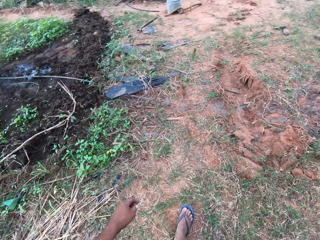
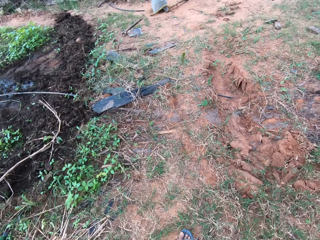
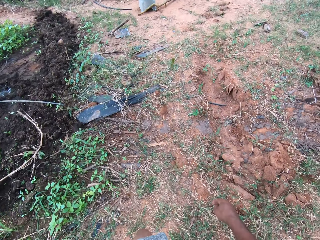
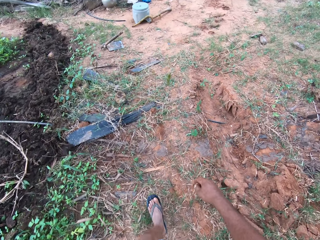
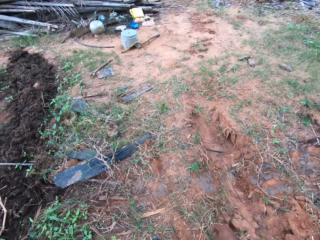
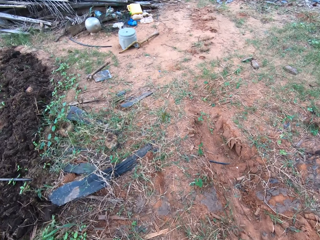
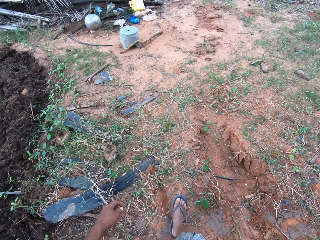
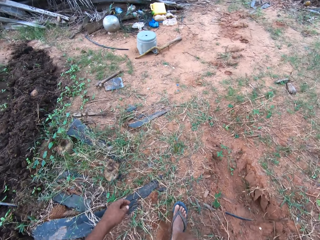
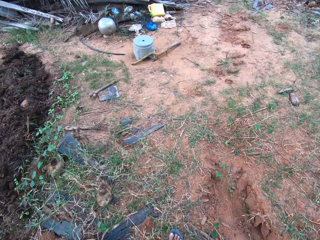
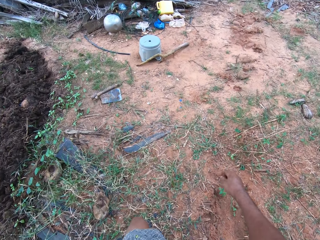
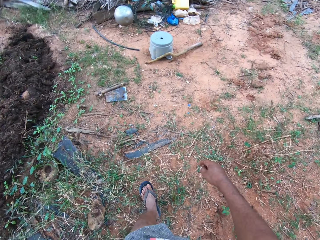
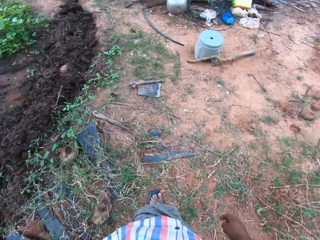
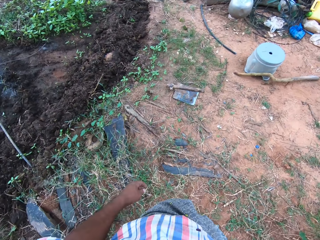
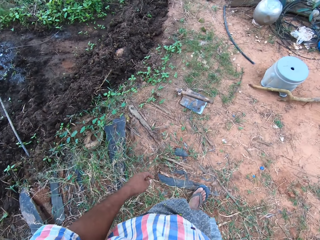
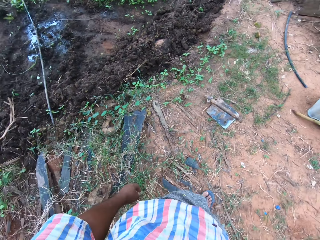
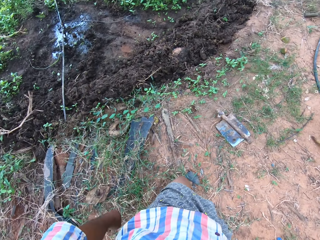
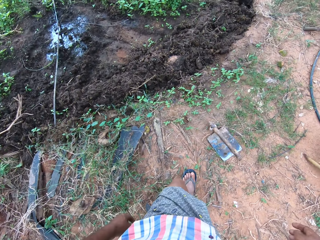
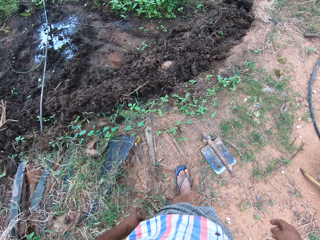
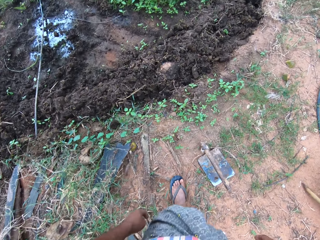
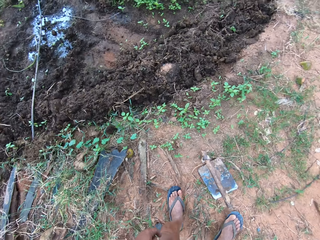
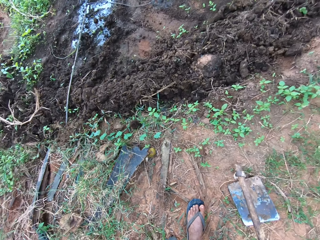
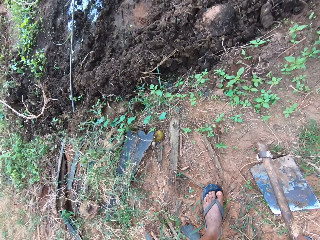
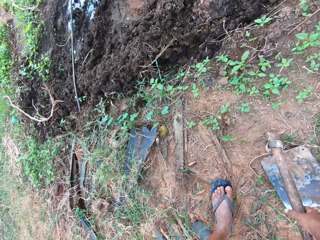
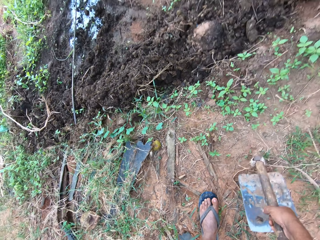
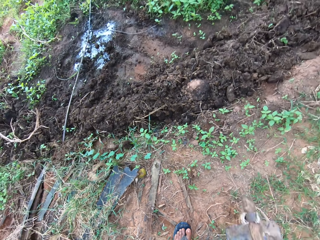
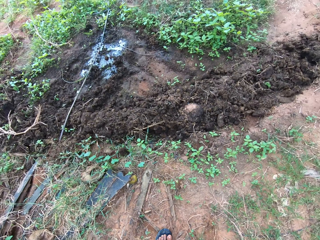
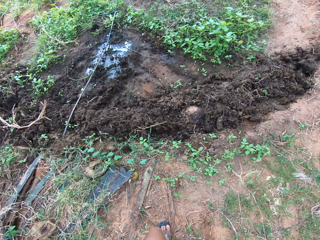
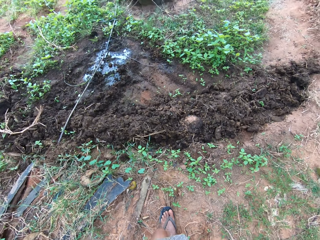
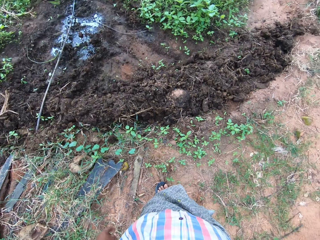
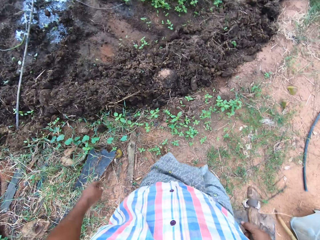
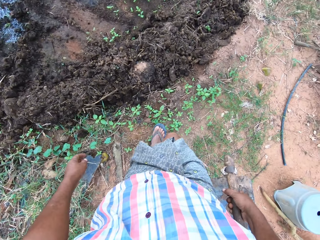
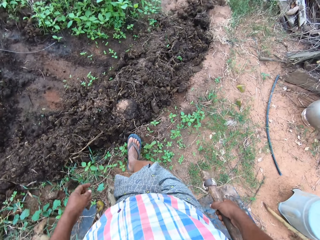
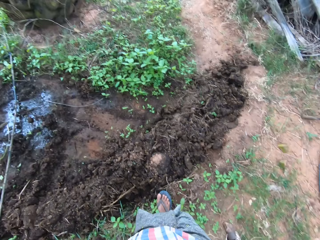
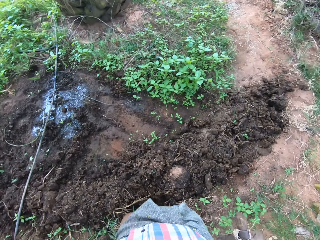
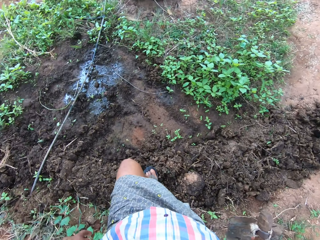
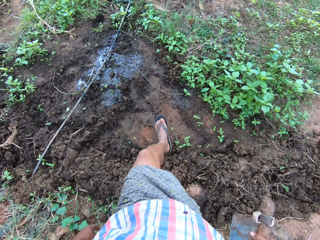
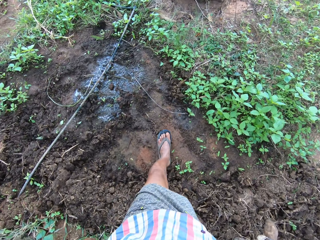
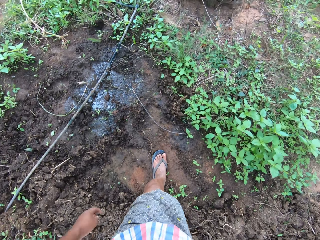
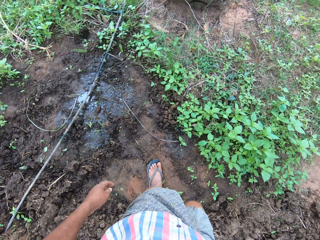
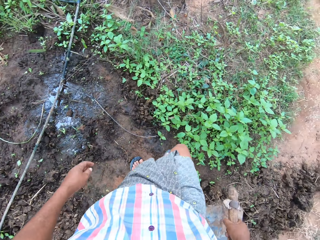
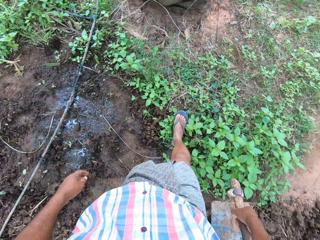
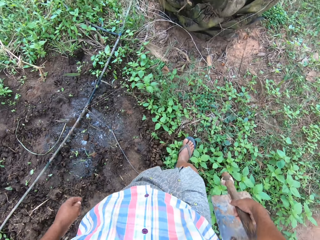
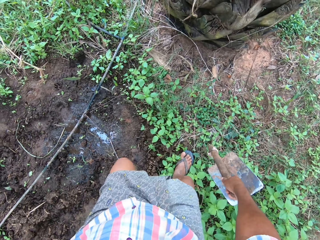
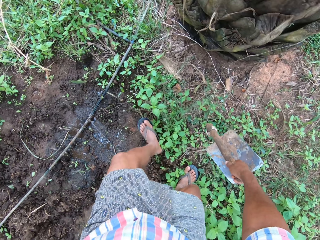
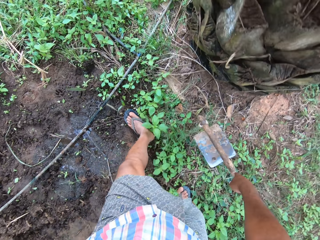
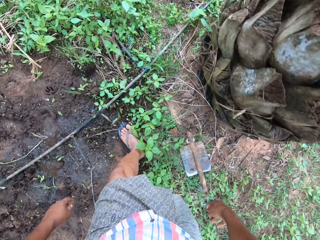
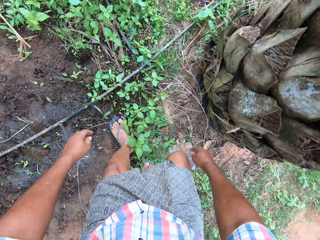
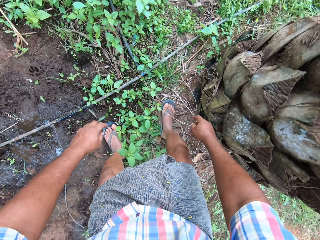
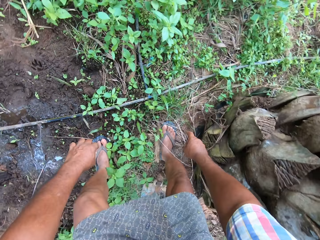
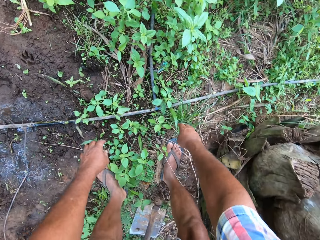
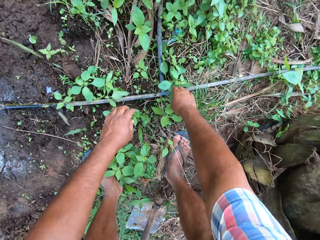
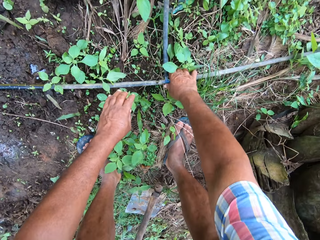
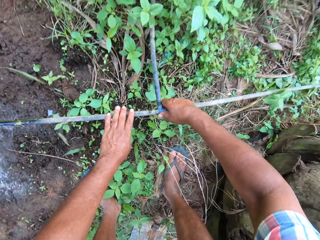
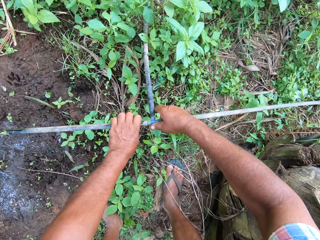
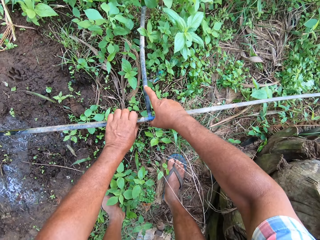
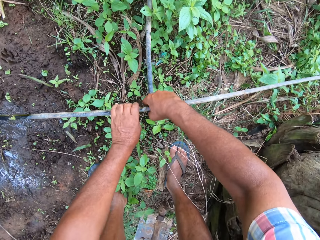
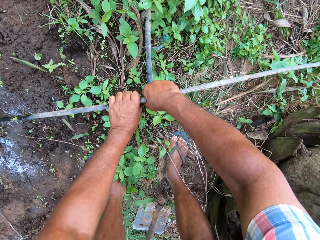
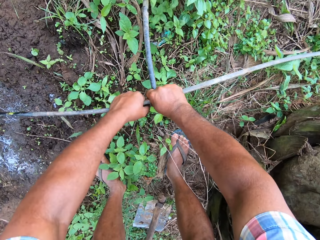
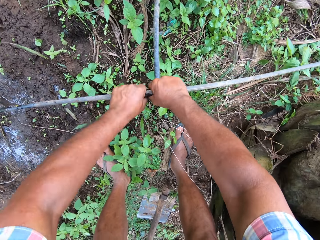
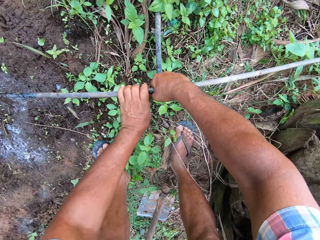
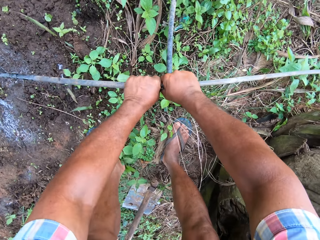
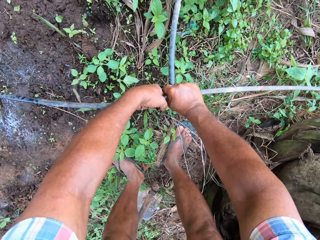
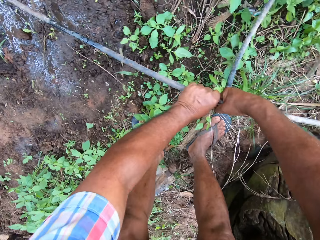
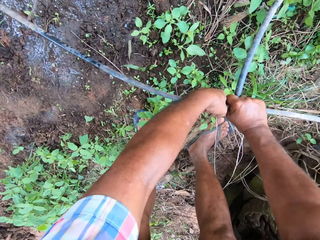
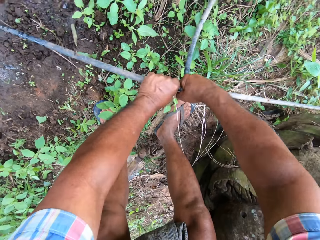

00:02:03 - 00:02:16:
The camera wearer picks up a hoe on the floor with his right hand. He carries the hoe. He drops the hoe on the floor with his right hand. He lifts a pipe network on the floor with his hands. He loosens a pipe from the pipe network with his hands.

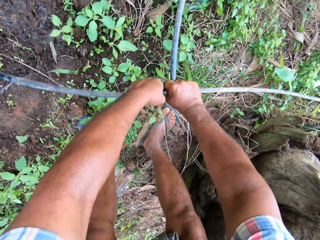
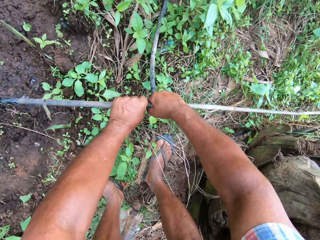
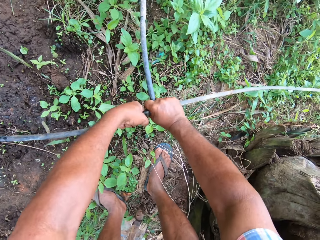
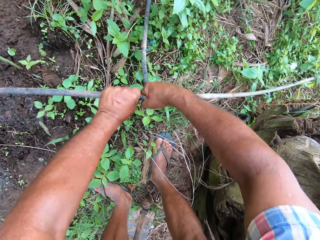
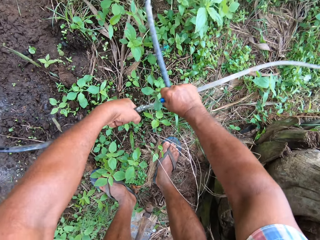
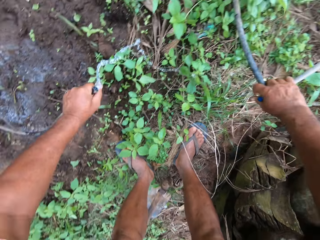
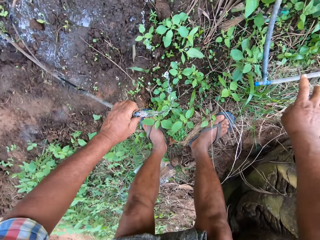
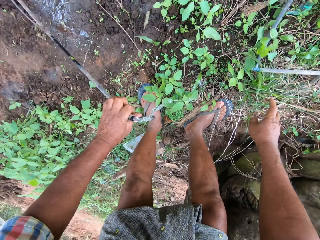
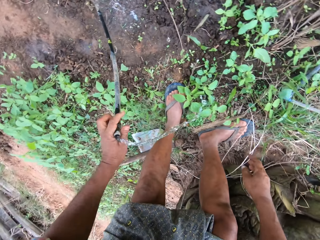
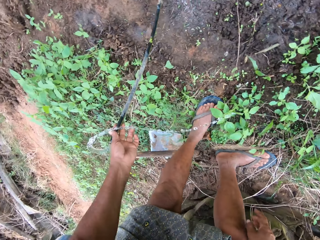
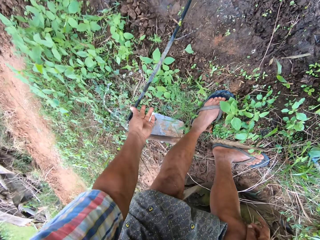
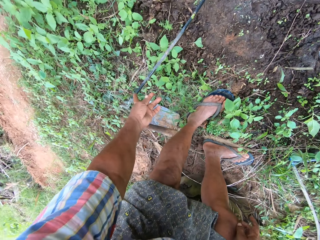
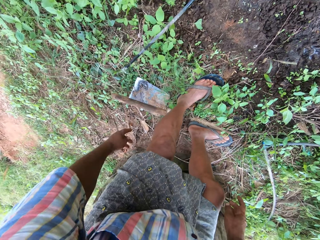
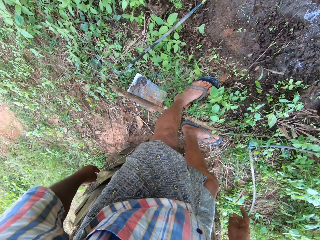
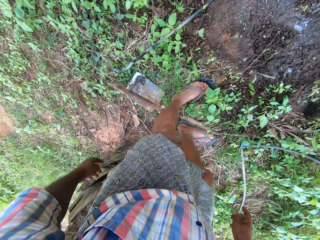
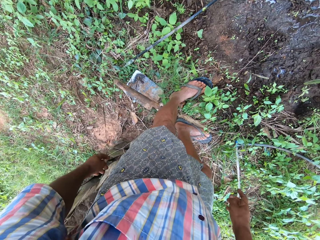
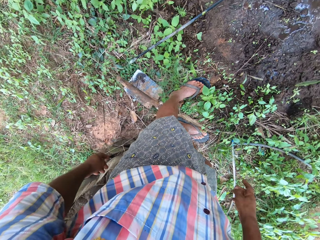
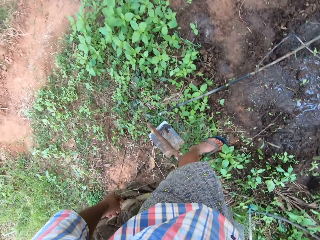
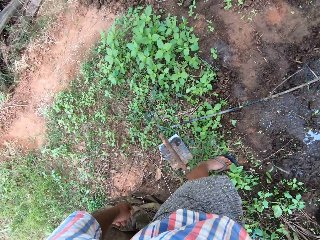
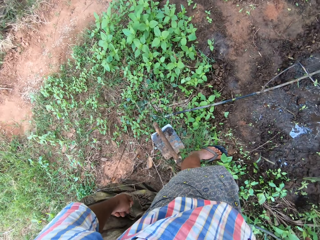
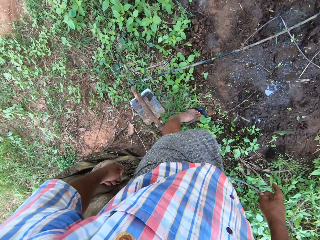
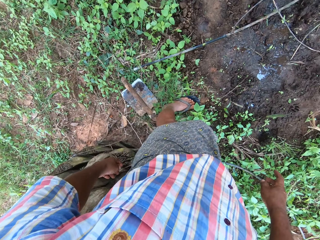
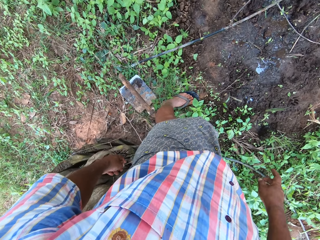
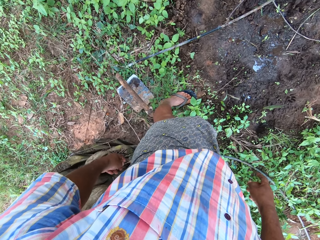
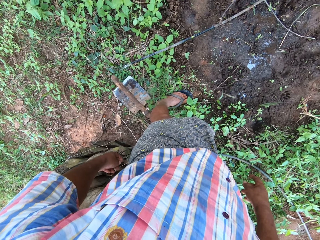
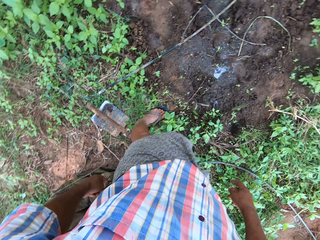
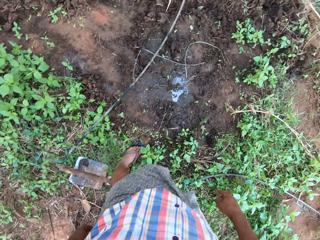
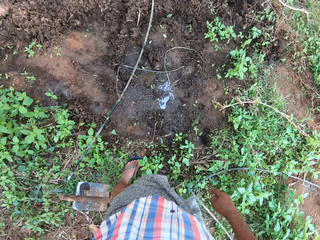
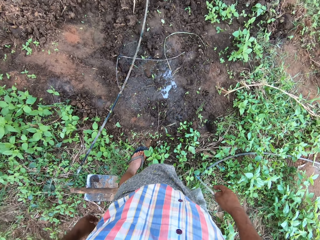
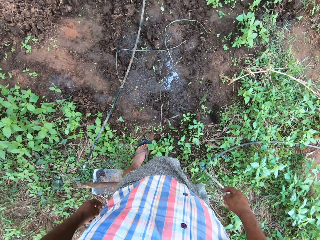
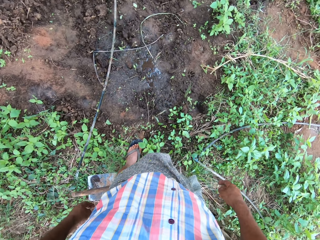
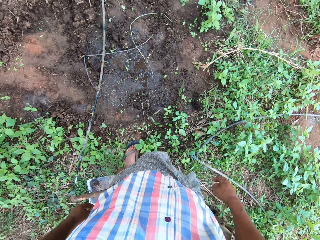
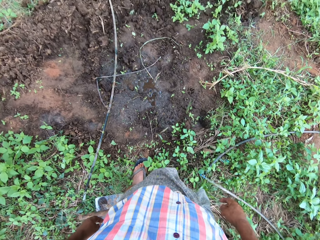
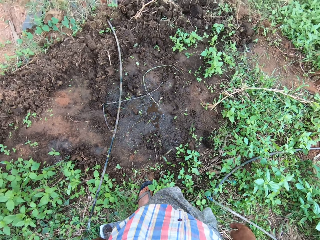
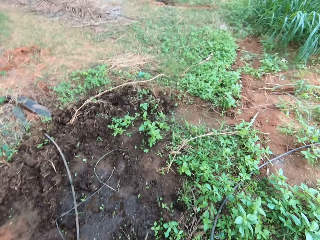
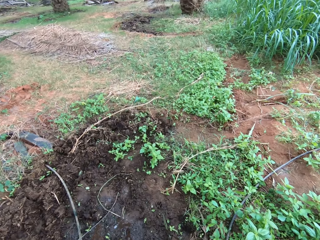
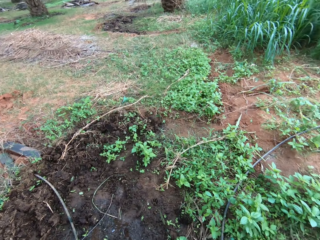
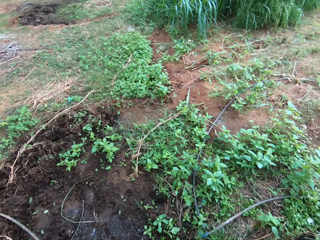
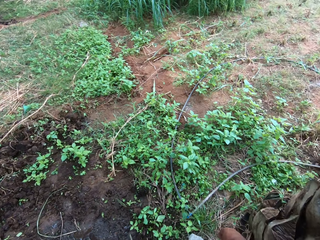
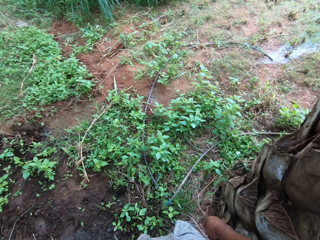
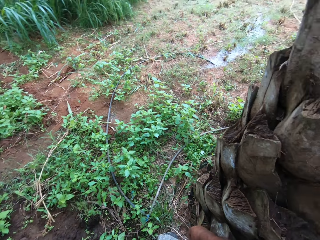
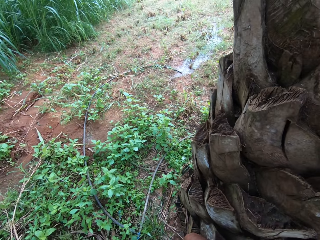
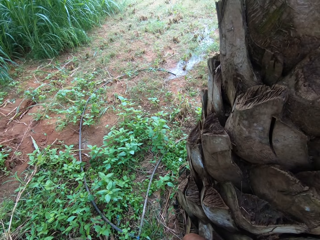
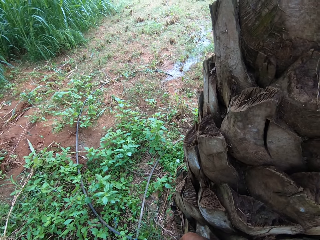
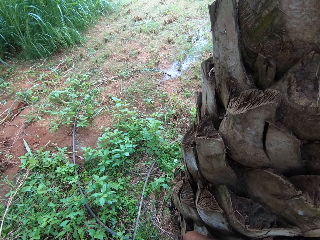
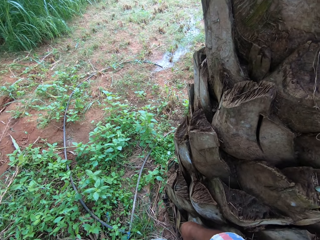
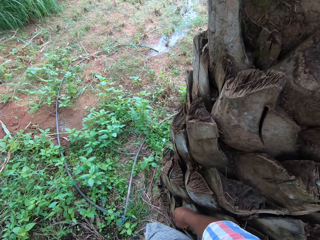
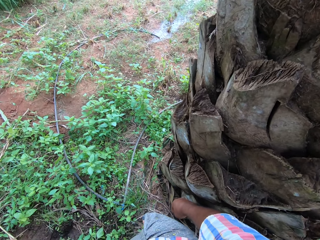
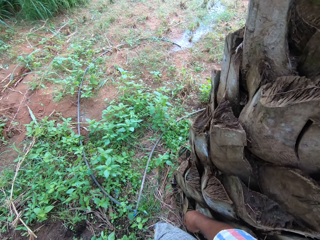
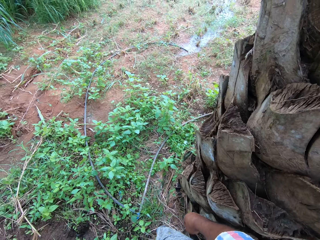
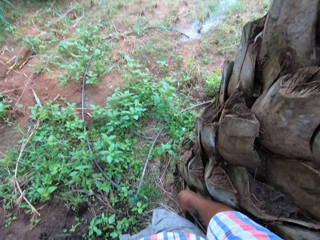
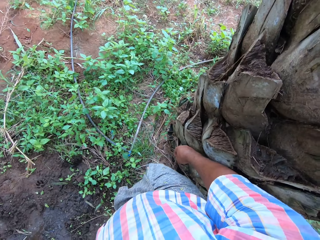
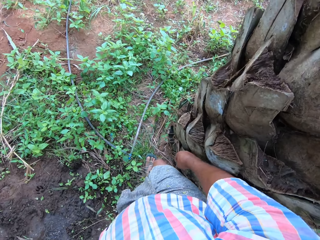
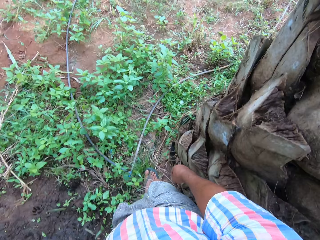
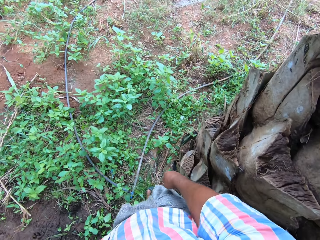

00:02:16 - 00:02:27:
The camera wearer disconnects the water pipe. He drops the pipe network on the floor with his right hand. He holds the pipe with his left hand. He drops the pipe on the floor with his left hand. He looks around the field.
